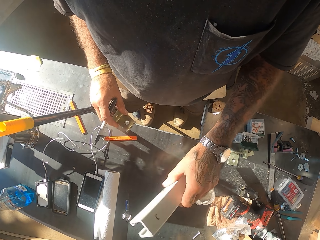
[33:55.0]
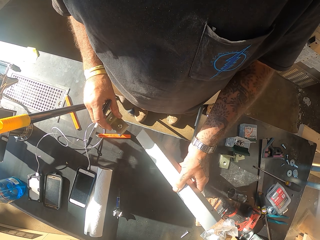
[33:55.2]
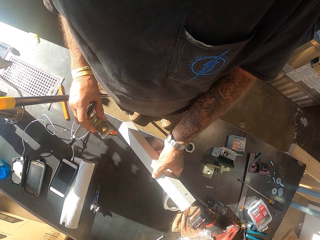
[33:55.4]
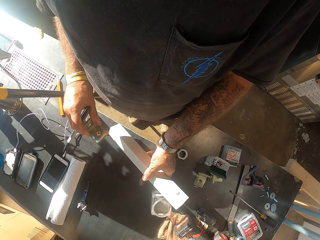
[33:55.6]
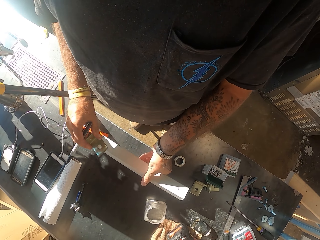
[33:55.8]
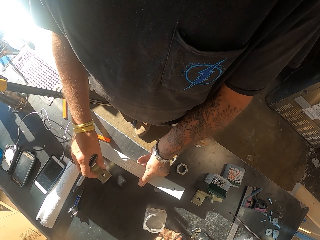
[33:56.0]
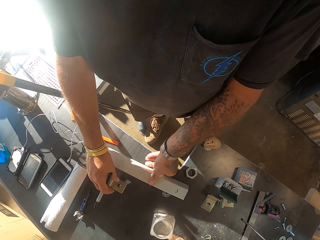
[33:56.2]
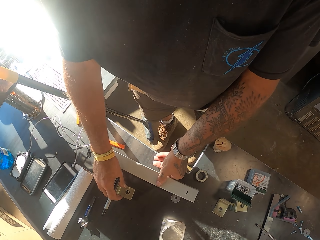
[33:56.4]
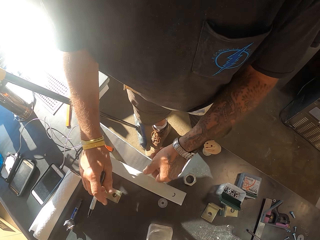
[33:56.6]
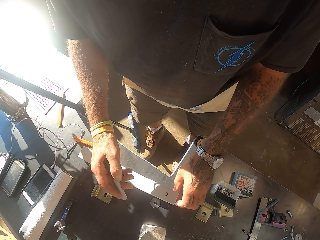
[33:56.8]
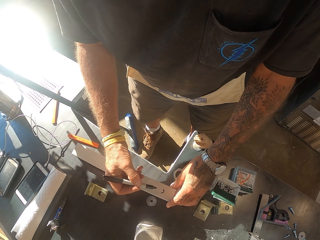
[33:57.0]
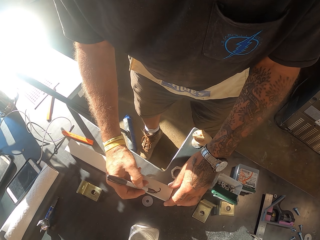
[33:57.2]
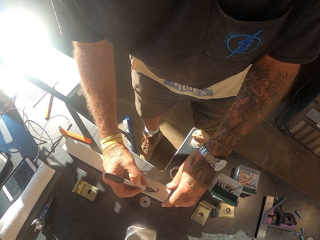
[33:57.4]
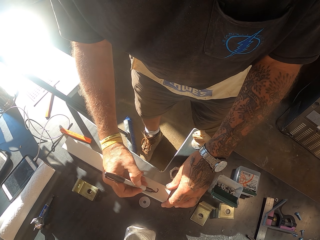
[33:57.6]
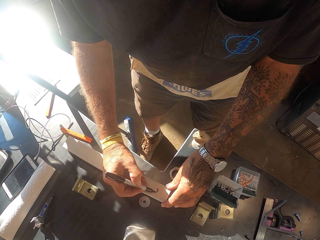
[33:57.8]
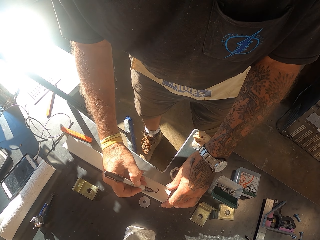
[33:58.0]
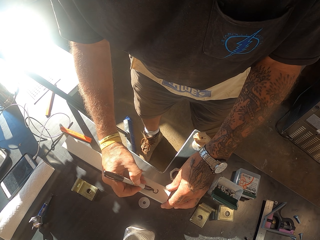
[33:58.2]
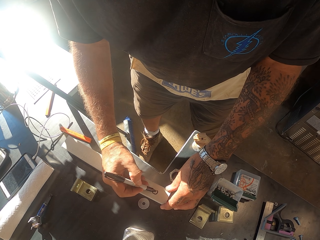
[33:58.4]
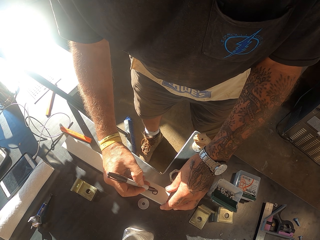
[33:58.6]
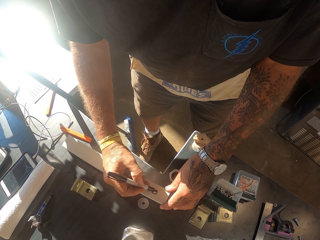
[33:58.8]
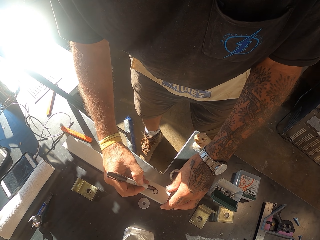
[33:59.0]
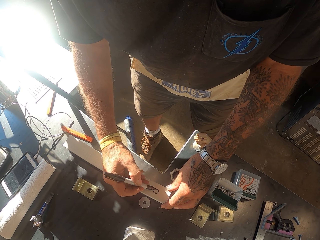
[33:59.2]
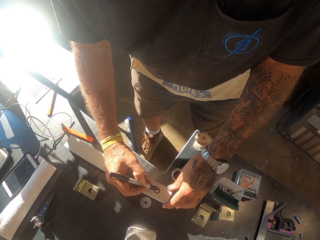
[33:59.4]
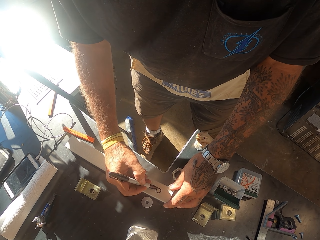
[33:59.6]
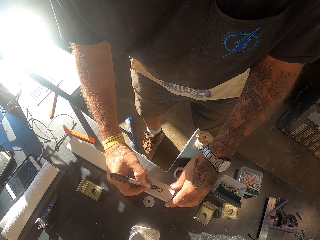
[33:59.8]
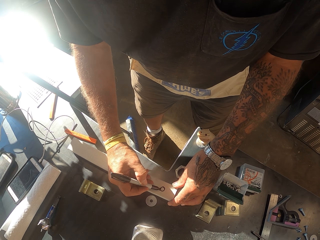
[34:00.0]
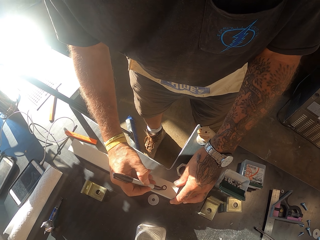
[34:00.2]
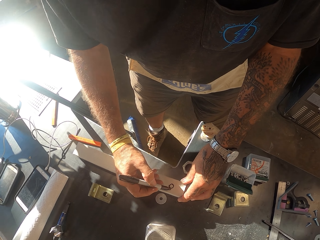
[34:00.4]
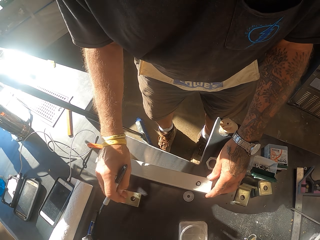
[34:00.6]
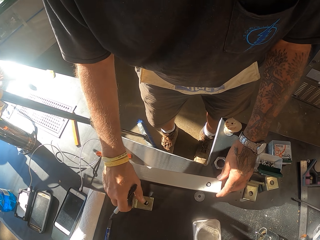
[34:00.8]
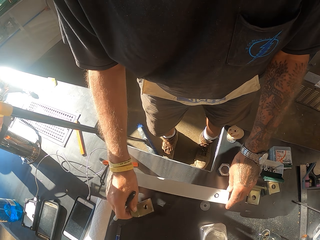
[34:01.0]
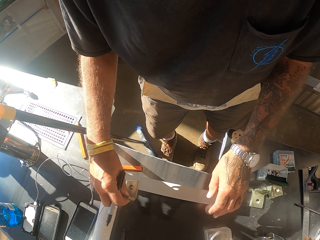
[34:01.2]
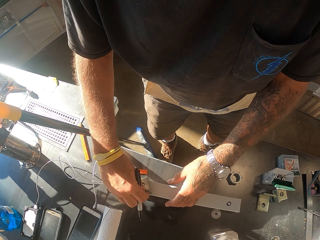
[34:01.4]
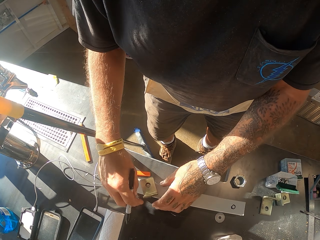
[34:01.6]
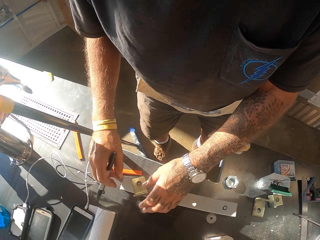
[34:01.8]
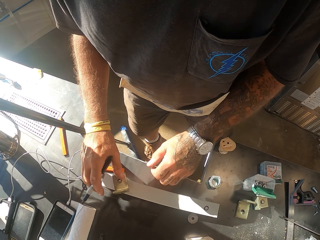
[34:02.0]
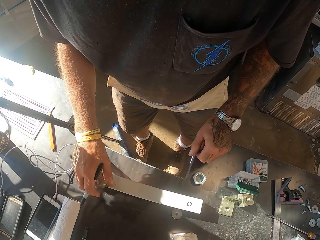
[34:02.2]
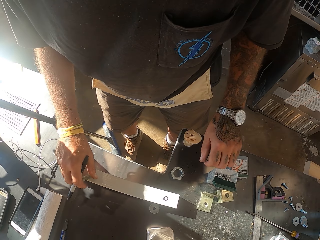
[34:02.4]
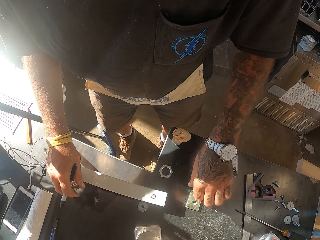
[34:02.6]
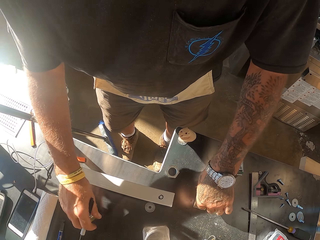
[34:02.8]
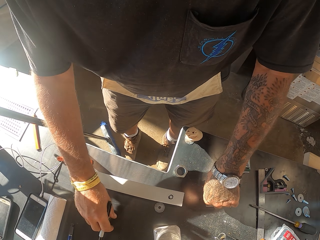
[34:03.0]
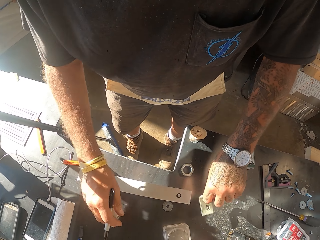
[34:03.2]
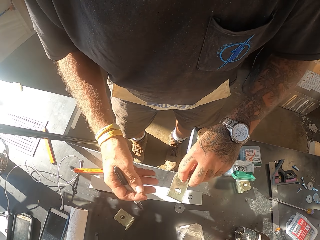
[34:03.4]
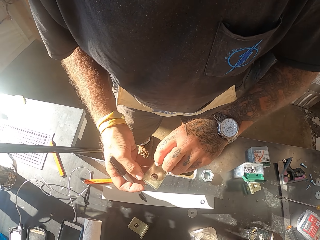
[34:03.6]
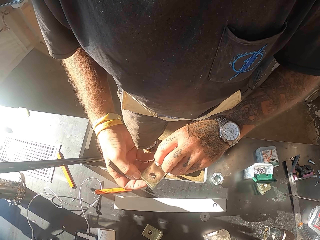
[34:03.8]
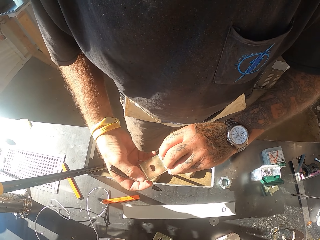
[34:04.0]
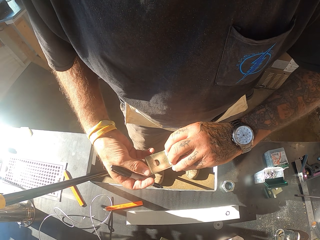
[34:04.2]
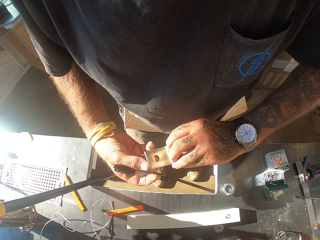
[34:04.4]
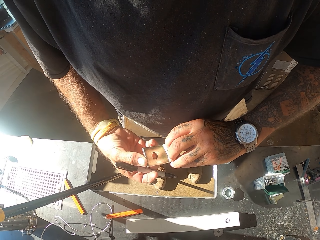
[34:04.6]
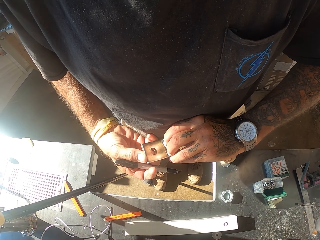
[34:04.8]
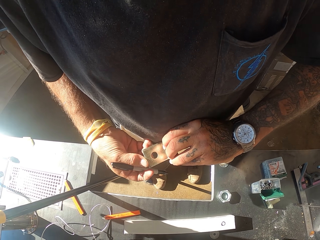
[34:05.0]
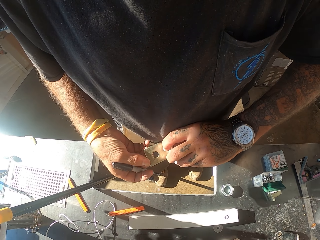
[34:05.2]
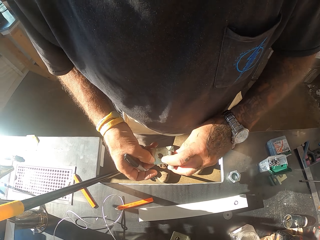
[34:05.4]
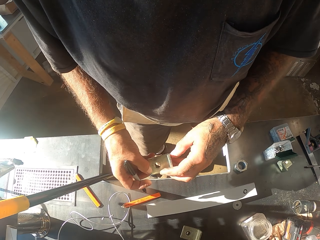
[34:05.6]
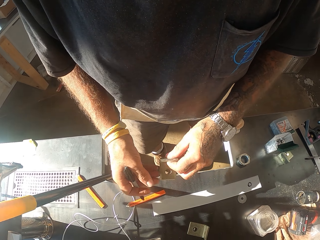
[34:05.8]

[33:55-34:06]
The camera wearer adjusts the metal clamp.

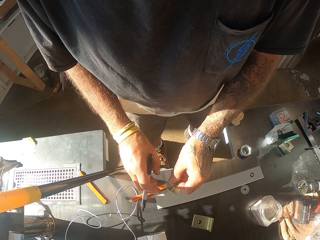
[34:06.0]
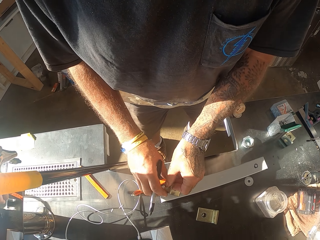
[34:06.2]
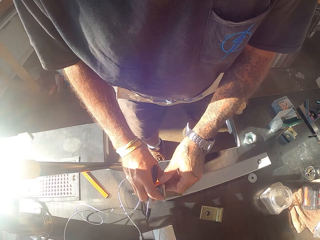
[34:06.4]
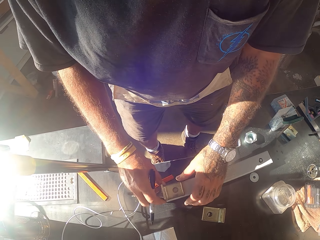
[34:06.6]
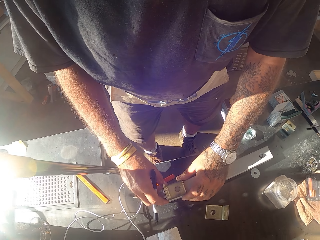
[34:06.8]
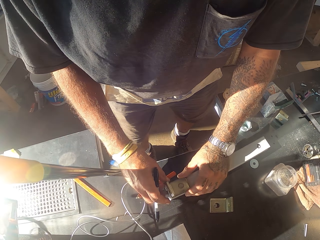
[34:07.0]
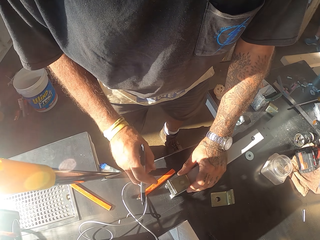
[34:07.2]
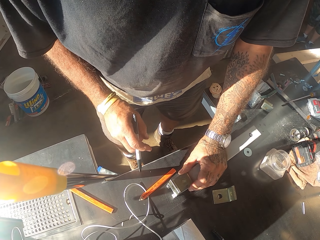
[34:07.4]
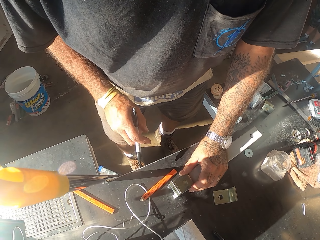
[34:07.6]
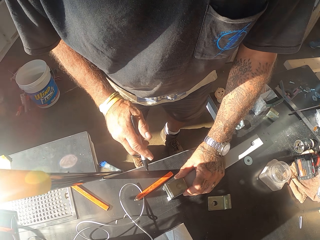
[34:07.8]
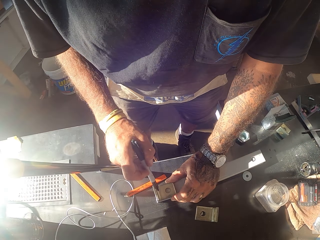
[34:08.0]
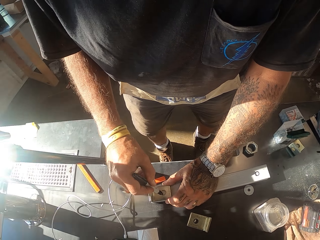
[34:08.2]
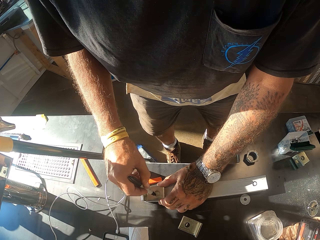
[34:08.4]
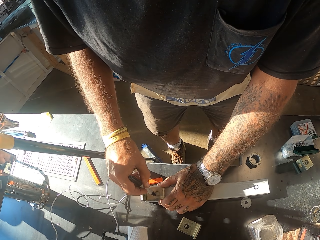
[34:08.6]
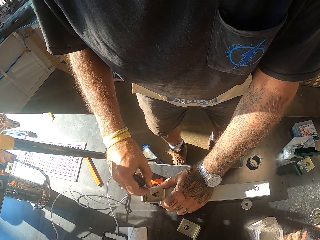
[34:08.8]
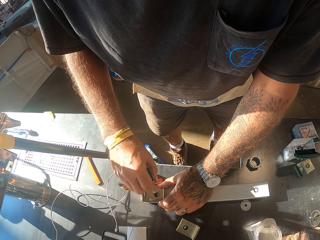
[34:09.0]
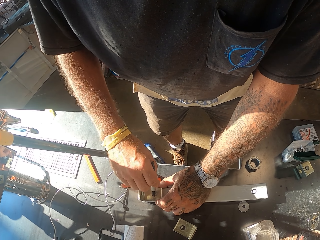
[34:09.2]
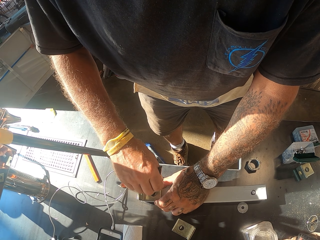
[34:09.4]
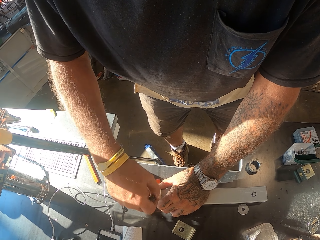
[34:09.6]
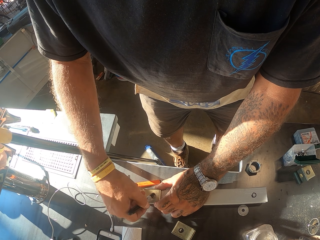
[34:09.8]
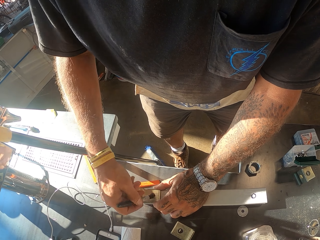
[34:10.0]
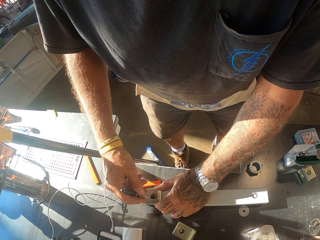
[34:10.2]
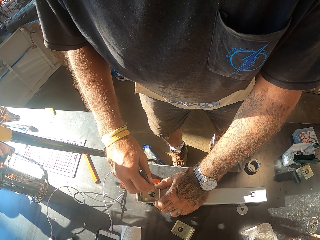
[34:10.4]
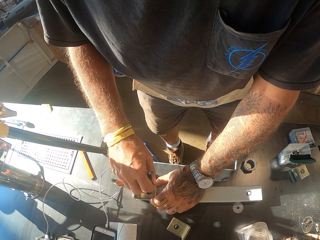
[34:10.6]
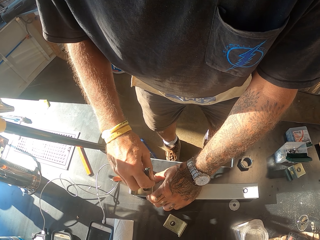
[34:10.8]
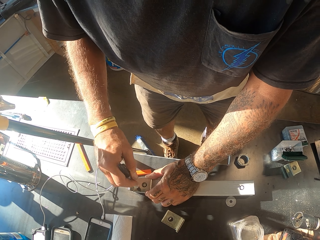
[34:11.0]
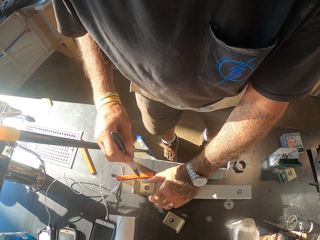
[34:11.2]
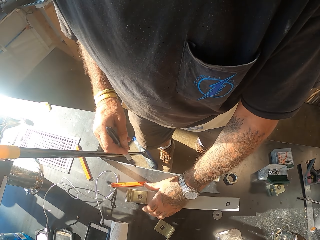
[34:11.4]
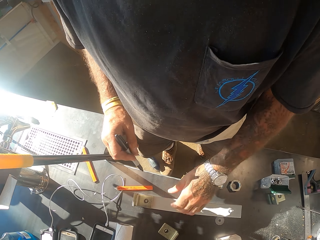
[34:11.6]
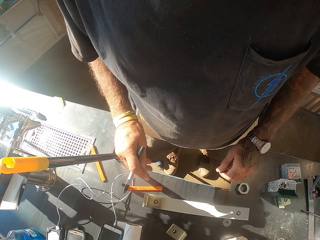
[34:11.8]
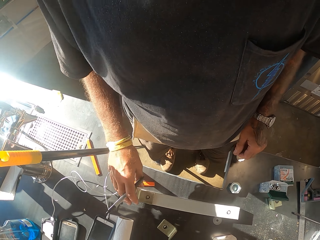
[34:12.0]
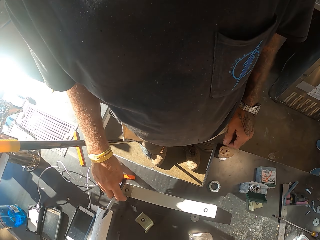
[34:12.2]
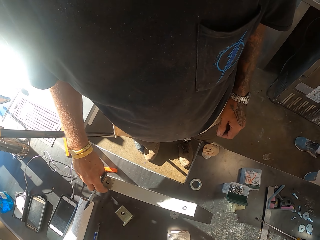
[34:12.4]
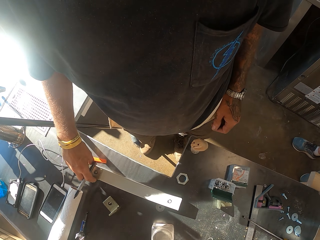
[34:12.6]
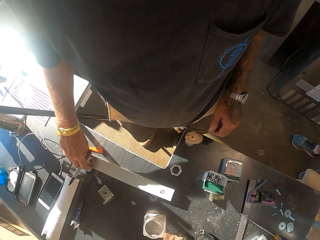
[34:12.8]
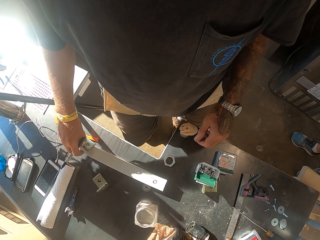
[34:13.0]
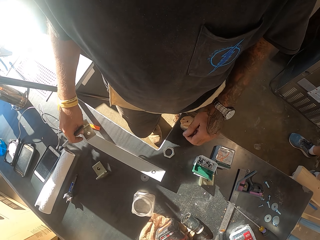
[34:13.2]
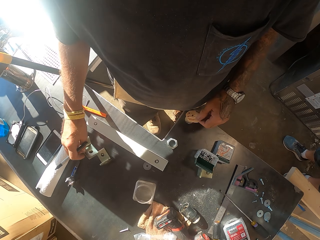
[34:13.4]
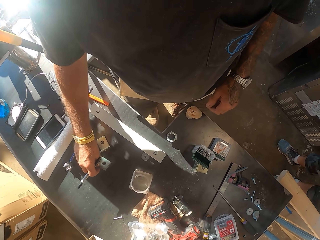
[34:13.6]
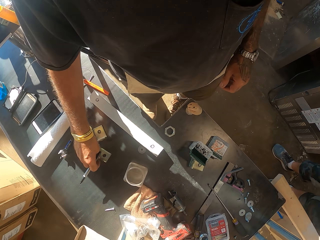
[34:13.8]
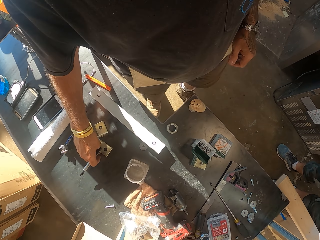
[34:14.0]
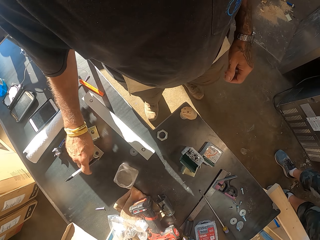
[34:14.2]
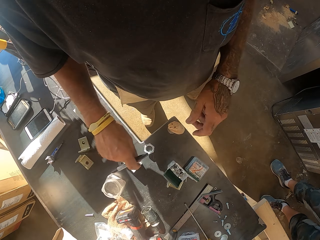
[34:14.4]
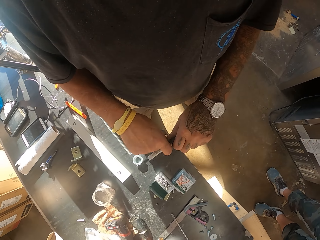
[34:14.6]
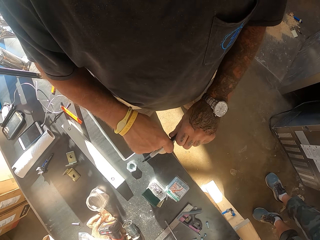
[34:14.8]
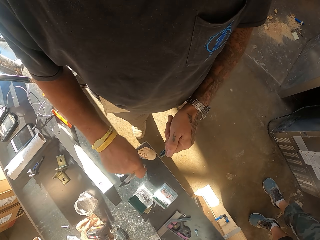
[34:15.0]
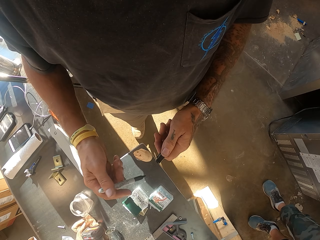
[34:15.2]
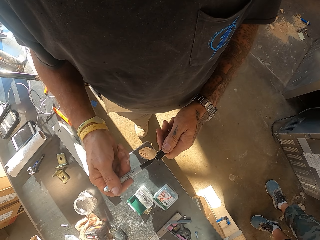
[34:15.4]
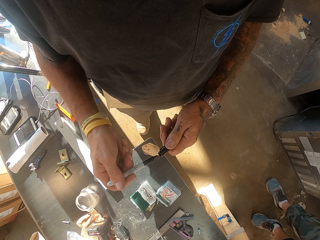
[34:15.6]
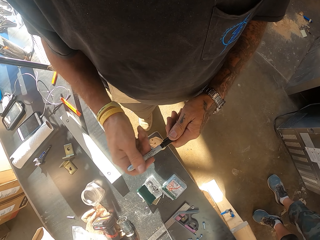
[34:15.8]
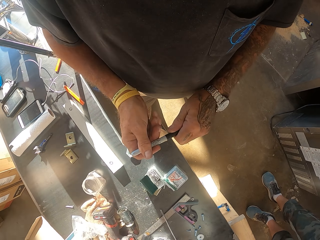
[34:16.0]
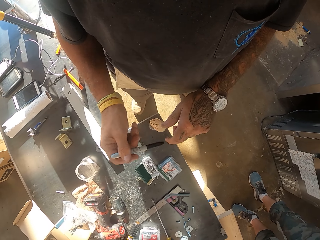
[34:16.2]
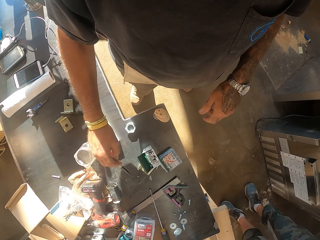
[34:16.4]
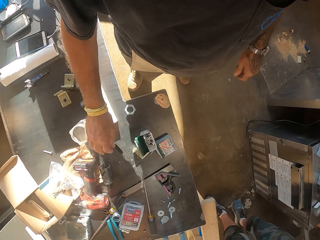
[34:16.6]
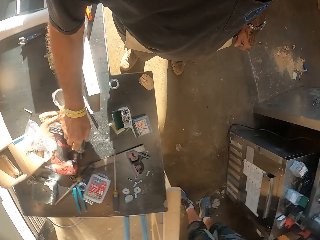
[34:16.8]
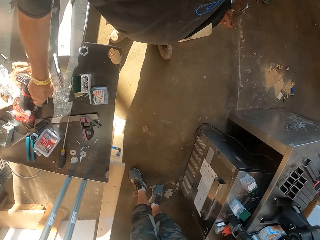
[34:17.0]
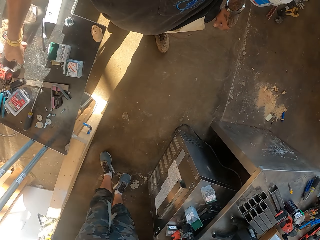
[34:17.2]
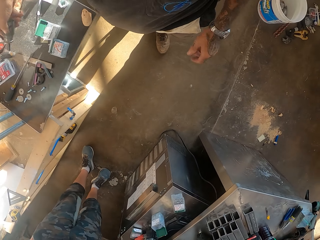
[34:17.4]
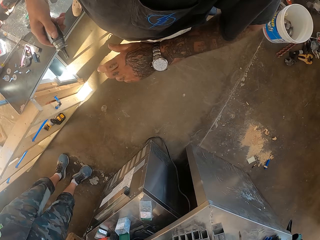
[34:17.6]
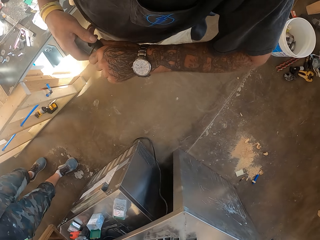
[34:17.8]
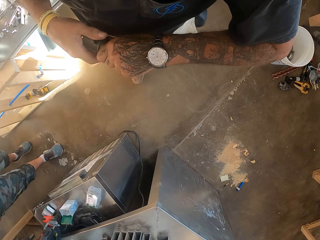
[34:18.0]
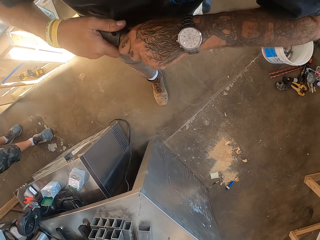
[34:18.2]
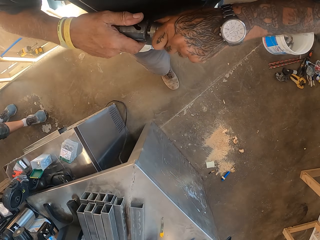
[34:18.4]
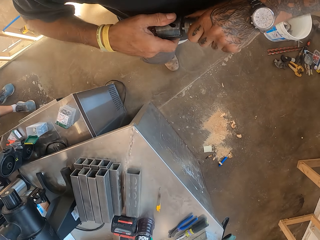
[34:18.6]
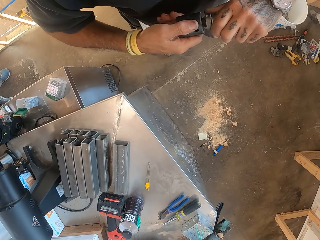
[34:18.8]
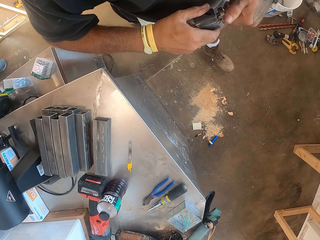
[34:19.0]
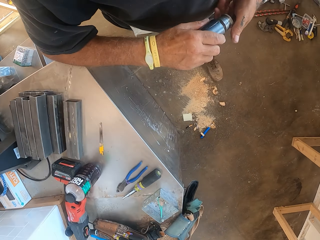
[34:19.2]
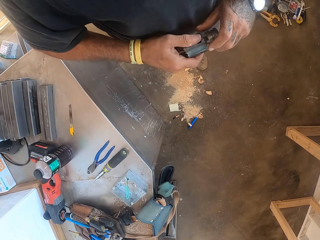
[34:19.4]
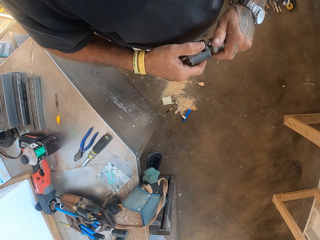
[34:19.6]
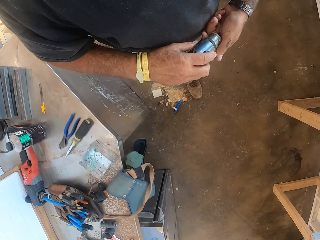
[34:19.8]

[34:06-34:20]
The camera wearer marks the pipes. They close the pen. They put the pen on the counter. They pick up an object. They adjust the object in hand.
